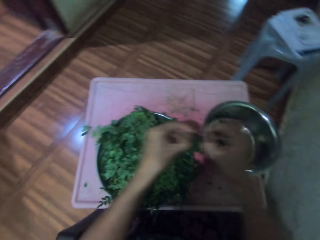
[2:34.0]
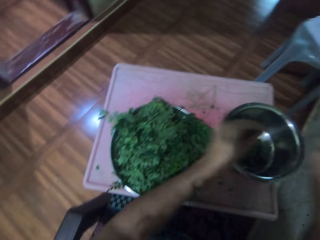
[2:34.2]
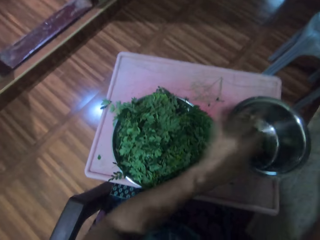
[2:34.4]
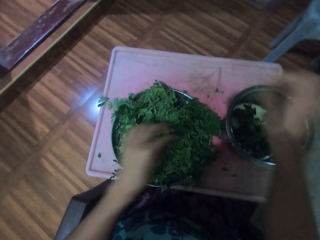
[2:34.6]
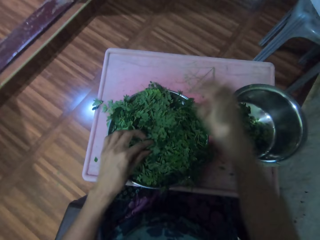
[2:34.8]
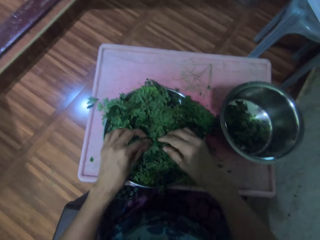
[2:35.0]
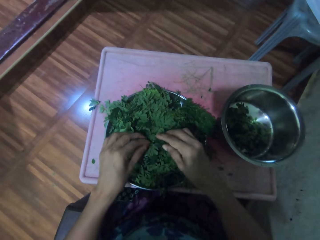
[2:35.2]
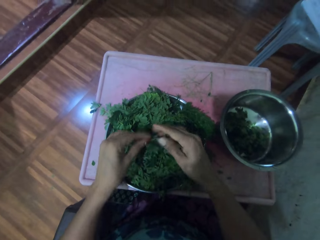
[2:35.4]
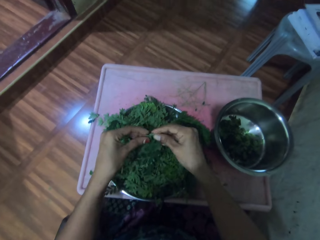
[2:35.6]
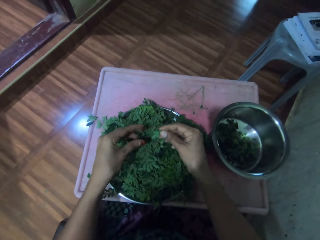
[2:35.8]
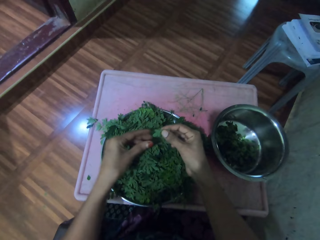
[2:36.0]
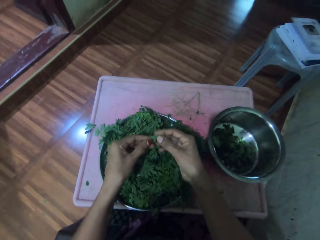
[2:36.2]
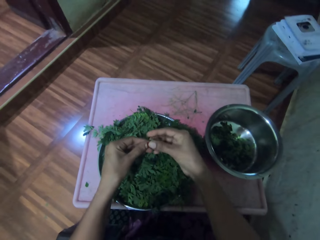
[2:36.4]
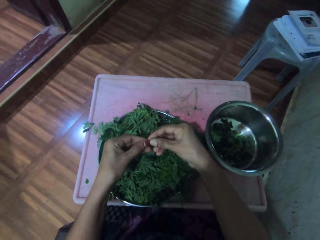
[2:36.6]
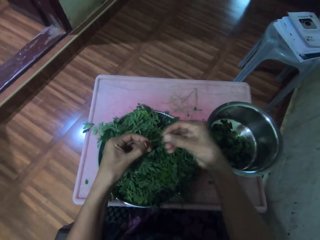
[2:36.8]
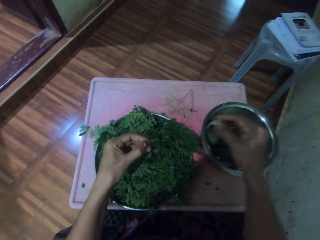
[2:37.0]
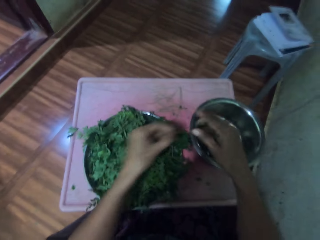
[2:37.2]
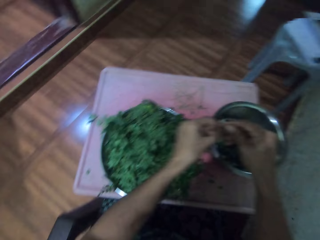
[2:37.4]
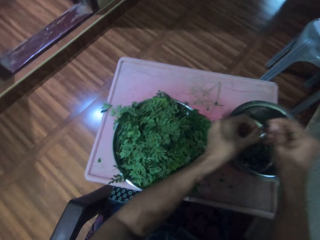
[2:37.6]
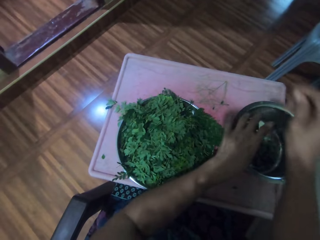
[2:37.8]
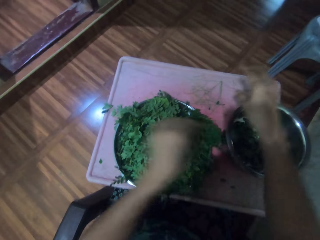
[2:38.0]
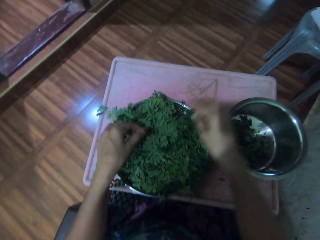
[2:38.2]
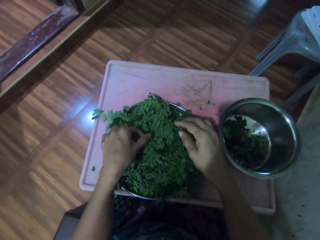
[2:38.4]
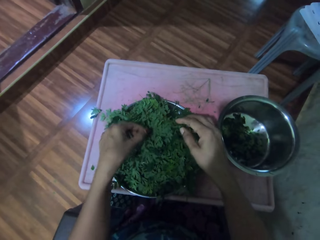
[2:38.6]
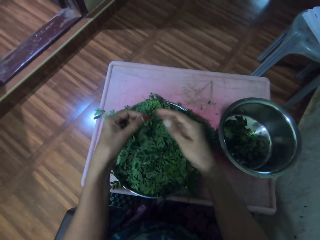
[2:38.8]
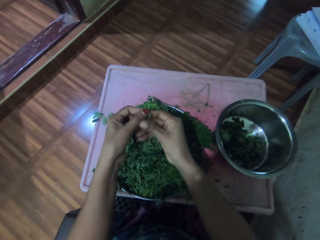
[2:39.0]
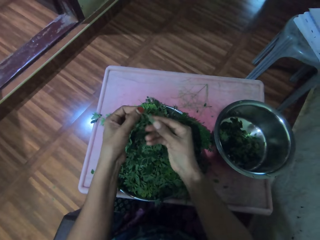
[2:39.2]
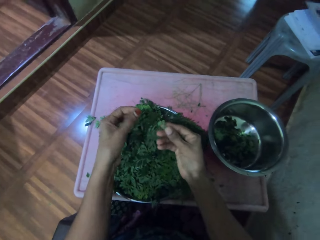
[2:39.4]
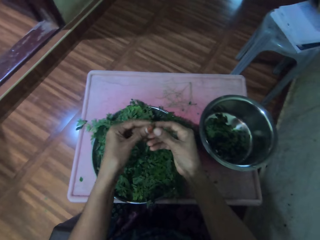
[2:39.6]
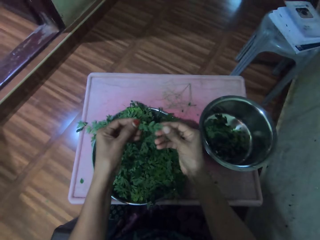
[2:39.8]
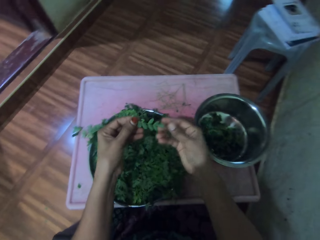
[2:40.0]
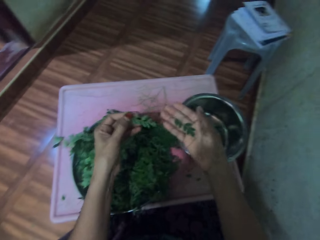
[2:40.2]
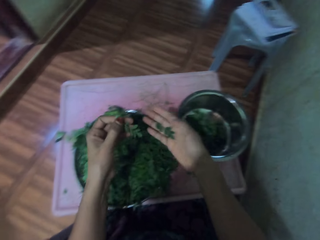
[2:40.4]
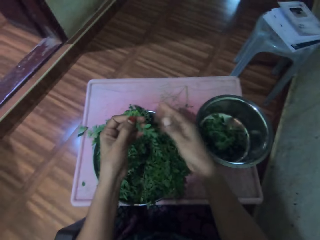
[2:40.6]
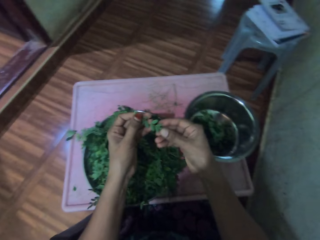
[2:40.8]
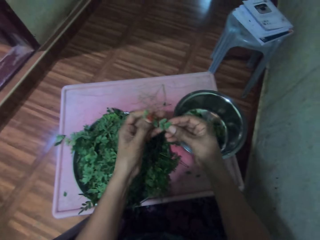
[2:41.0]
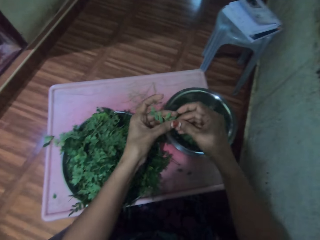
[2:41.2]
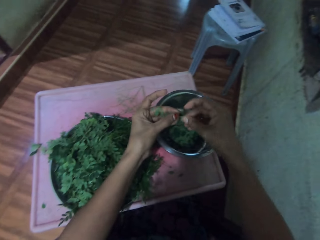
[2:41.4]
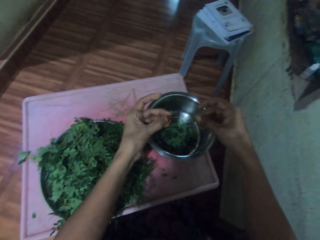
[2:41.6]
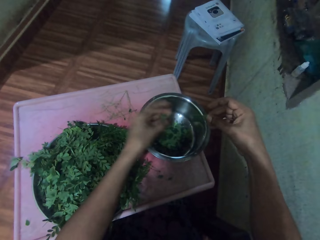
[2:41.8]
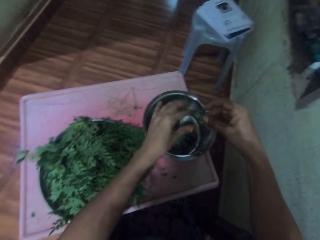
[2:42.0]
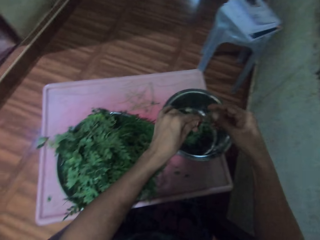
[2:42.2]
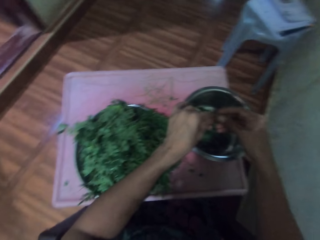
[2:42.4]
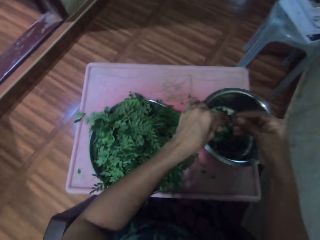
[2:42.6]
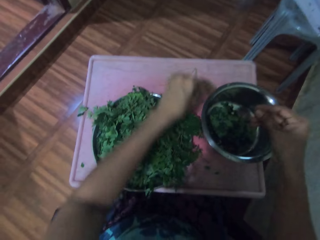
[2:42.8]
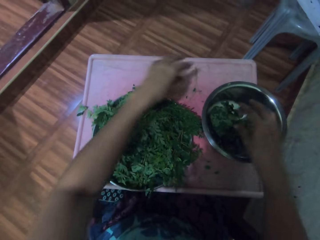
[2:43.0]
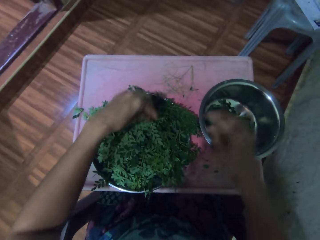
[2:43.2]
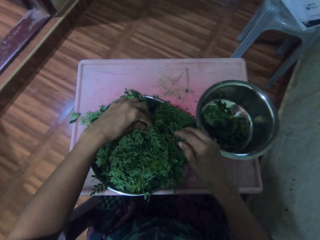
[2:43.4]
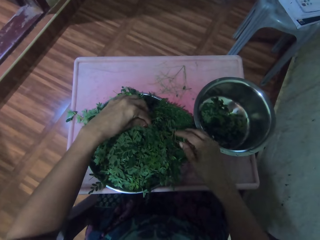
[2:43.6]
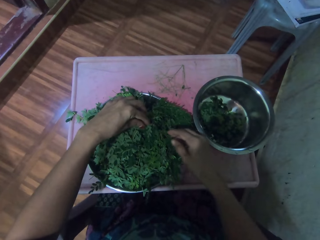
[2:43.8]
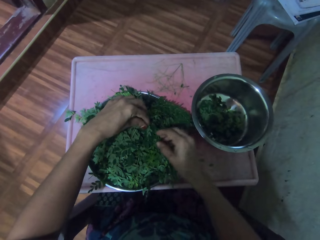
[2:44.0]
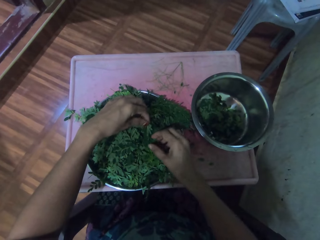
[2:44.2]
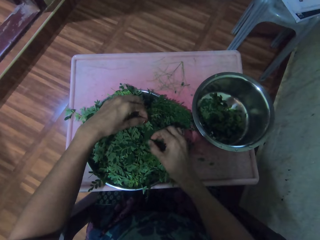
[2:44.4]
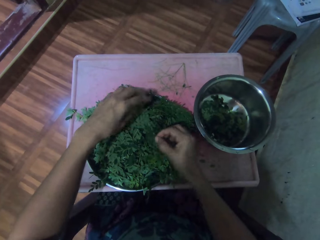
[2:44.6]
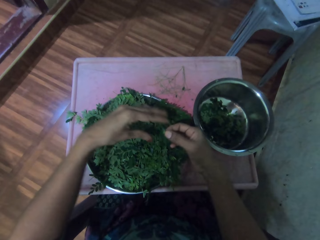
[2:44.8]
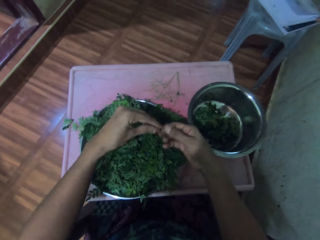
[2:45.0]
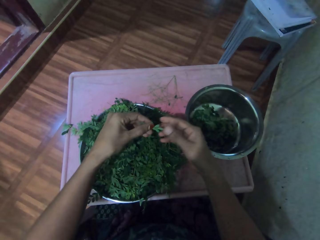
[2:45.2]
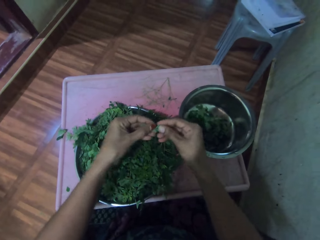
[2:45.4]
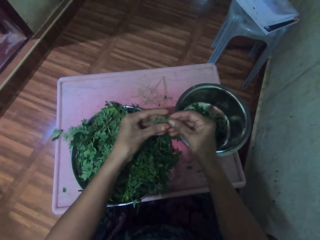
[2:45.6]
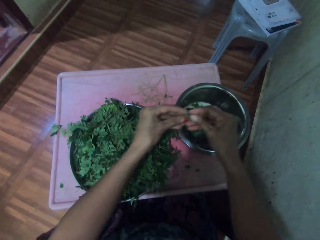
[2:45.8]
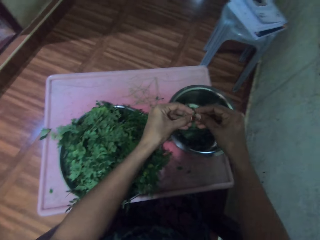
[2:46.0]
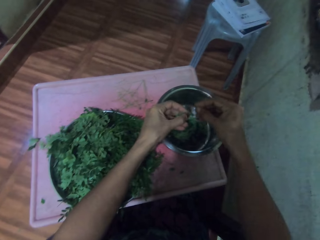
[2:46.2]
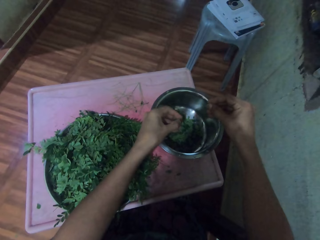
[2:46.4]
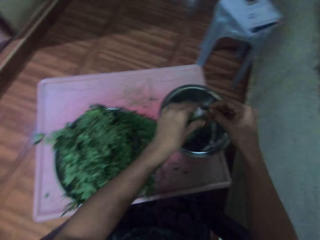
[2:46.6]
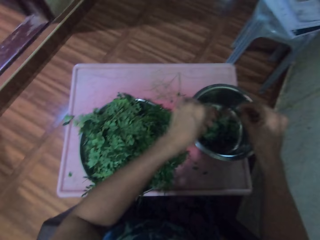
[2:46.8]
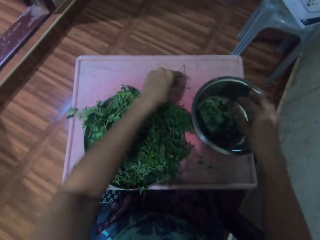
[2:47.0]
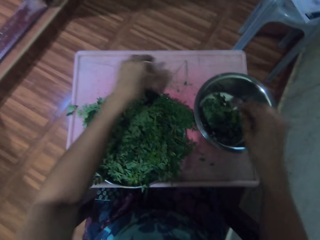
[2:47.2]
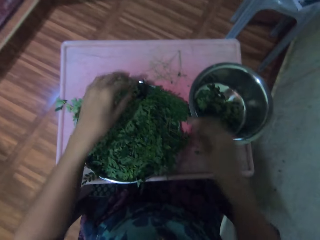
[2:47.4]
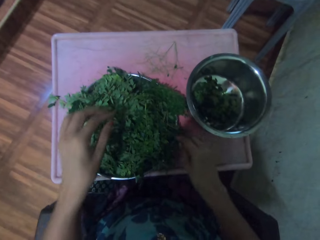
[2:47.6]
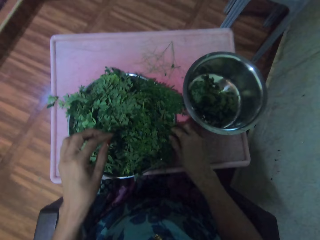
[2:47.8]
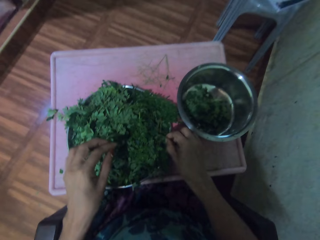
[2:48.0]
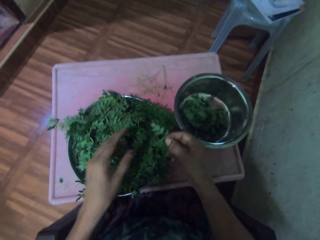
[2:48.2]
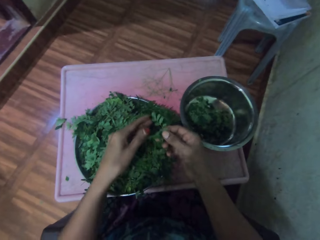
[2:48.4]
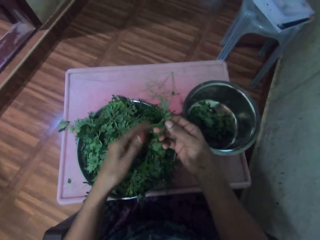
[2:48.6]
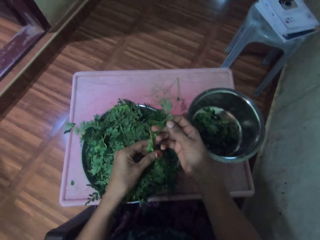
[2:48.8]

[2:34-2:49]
The camera wearer picks up the vegetable stem. They pluck the leaves from the stalk, place the leaves in the cooking pot and drop the stem on the table. They pick up the vegetable stem, pluck the leaves from the stalk and place the leaves in the cooking pot. They drop the stem on the table. They pick up the vegetable stem. They drop the vegetable stem on the table. They destem the vegetables. They pluck the leaves from the stalk and place the leaves in the cooking pot. They place the stalk in a tray. They drop the stem on the table. They pick up the vegetable stem. They pluck the leaves from the stalk and place the leaves in the cooking pot. They place the stalk in the tray. They drop the stem on the table. They pick up the vegetable stem.

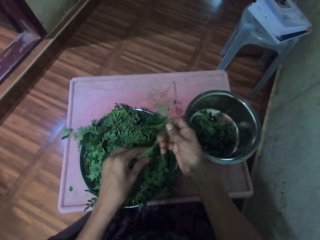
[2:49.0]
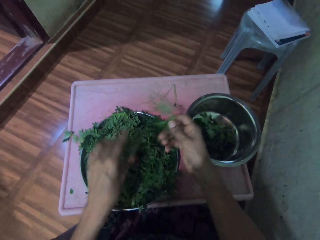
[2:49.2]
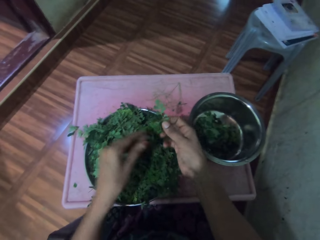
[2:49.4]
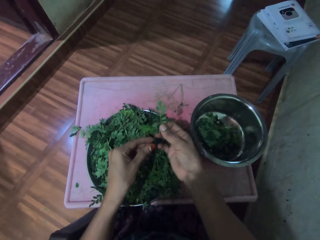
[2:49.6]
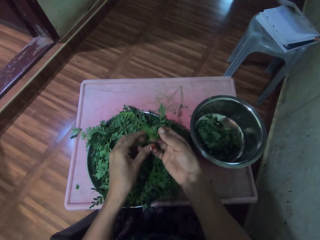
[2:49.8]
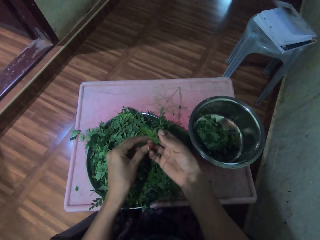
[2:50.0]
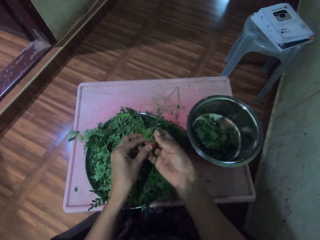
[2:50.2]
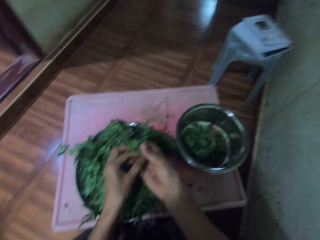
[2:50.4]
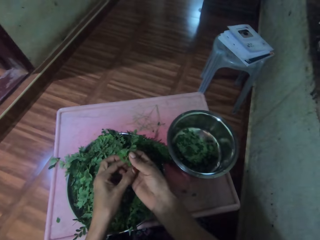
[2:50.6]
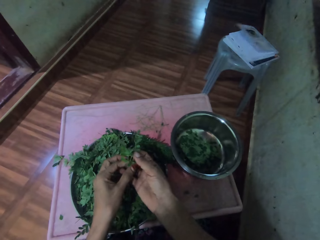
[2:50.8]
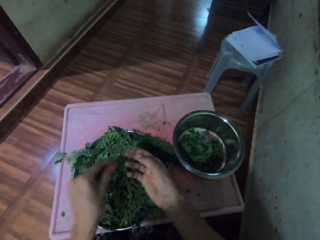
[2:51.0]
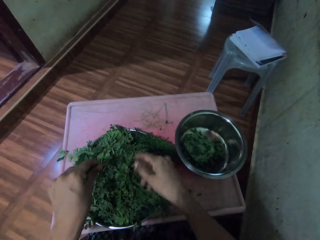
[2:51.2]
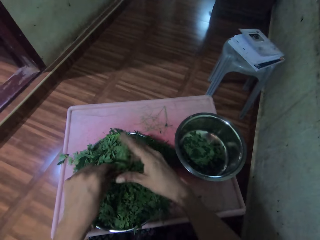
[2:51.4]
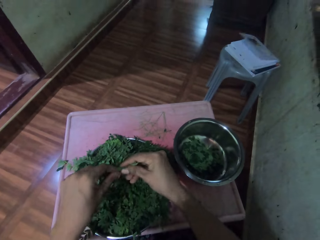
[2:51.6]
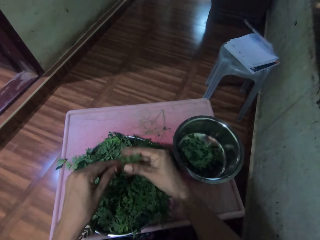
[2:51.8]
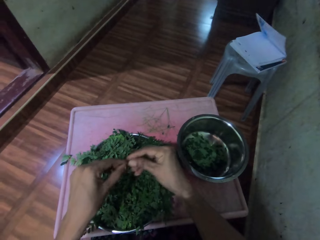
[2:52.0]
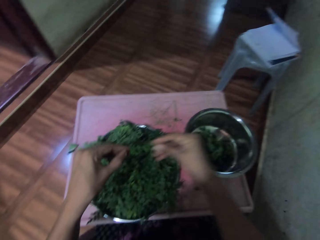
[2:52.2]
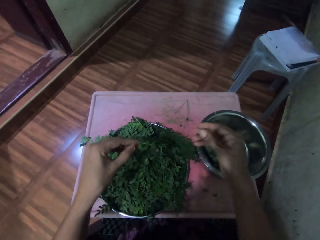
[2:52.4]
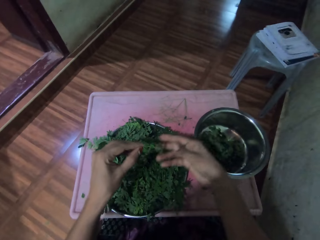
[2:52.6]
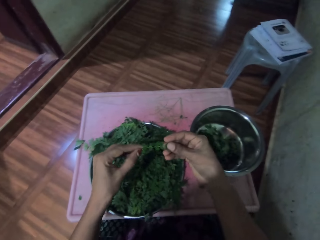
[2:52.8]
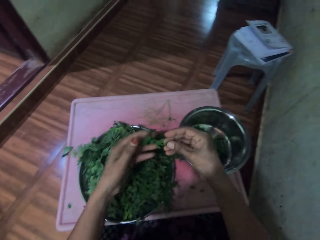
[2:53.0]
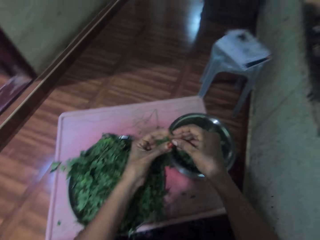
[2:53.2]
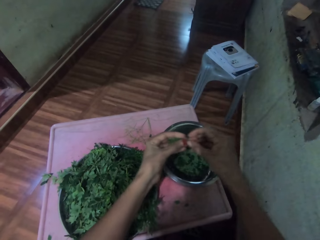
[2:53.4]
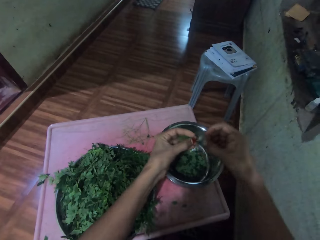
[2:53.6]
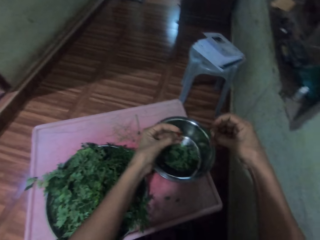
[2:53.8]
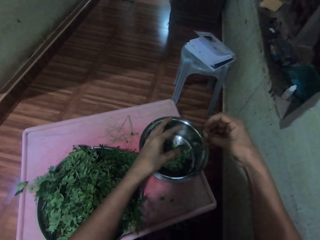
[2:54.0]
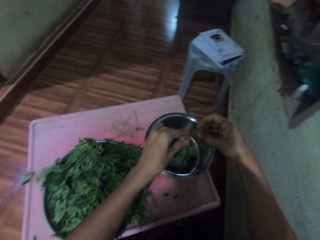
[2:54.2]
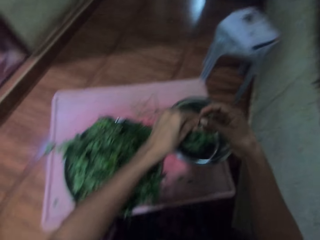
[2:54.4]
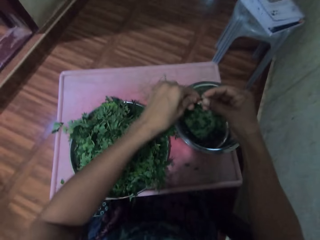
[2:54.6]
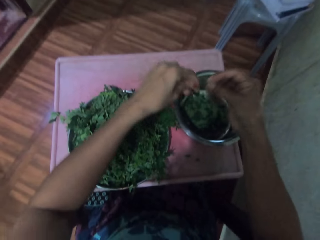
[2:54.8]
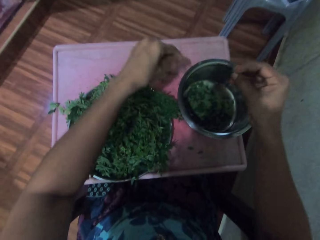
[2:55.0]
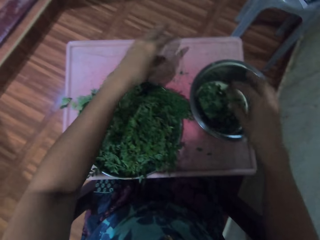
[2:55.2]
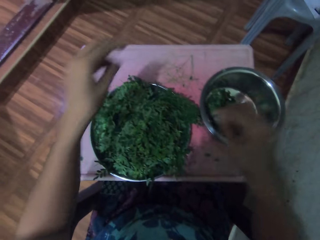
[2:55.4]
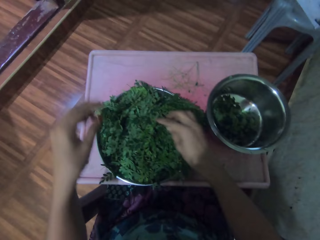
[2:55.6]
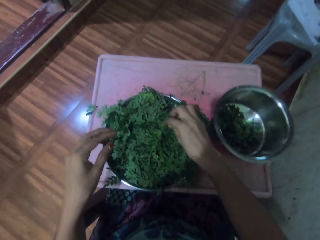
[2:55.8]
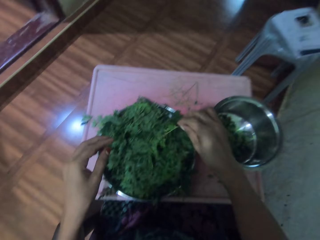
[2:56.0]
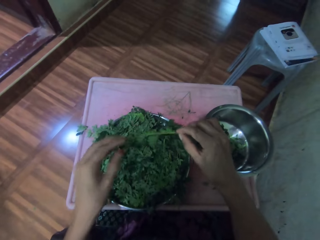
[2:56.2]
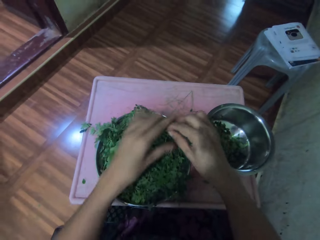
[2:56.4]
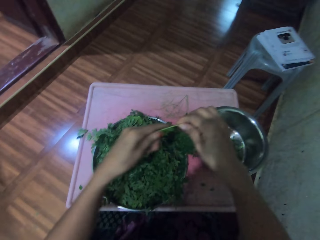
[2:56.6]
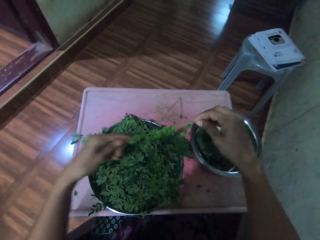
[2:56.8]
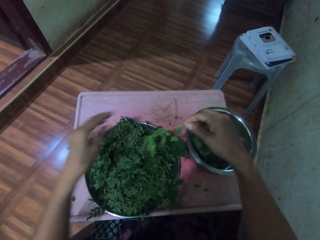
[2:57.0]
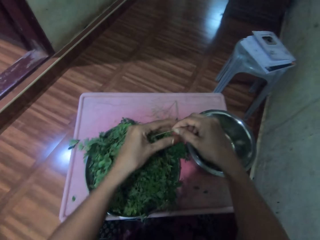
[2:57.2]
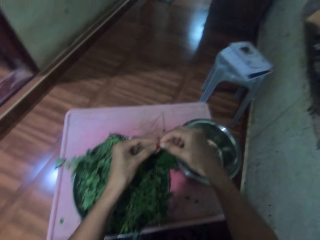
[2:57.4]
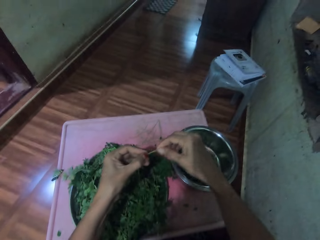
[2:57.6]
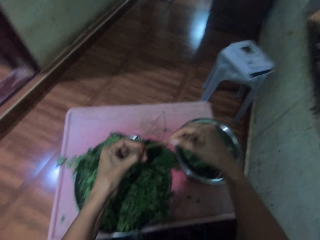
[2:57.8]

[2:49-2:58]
The camera wearer moves their hand along the vegetable stem. They pluck the leaves from the stalk and place the leaves in the cooking pot. They drop the stem on the table. They place the stalk in a tray. They pick up the vegetable stem and move their hand along the vegetable stem.
